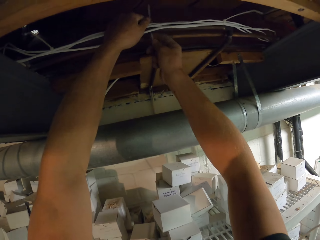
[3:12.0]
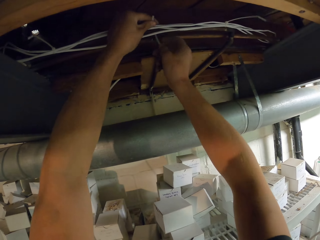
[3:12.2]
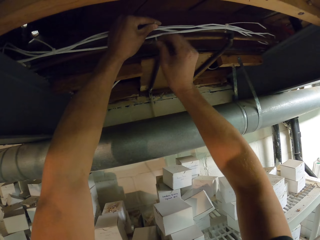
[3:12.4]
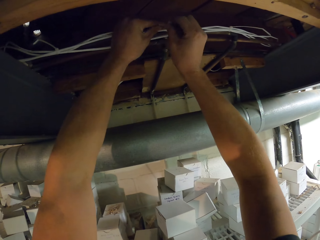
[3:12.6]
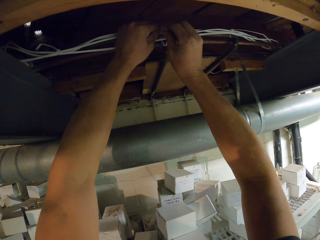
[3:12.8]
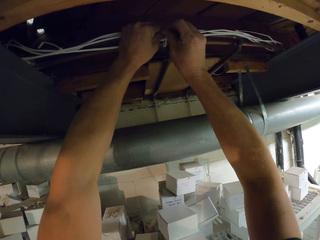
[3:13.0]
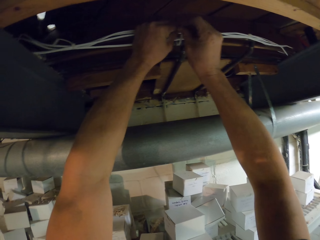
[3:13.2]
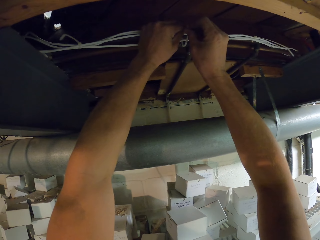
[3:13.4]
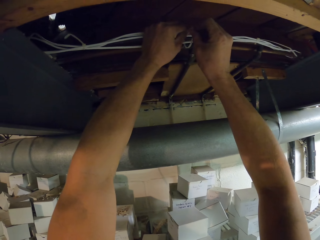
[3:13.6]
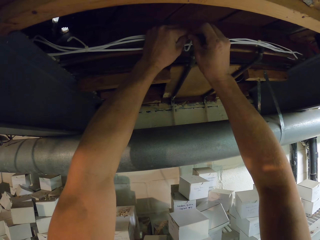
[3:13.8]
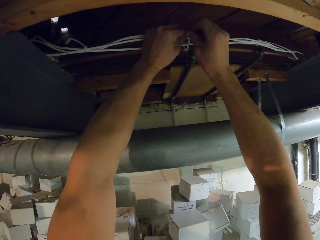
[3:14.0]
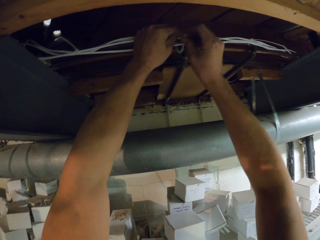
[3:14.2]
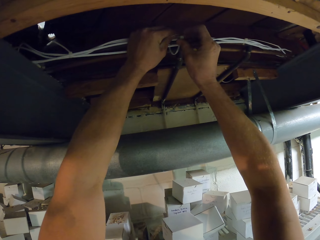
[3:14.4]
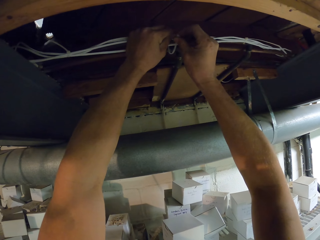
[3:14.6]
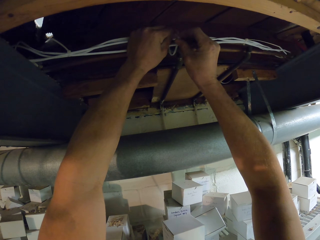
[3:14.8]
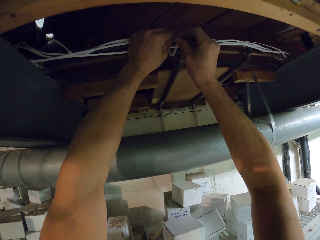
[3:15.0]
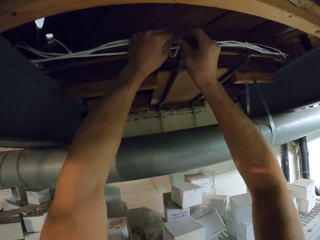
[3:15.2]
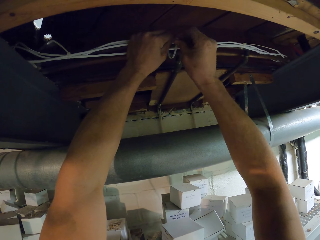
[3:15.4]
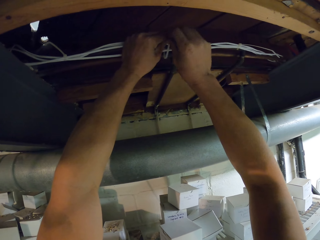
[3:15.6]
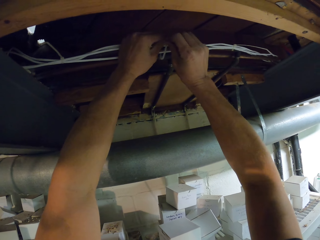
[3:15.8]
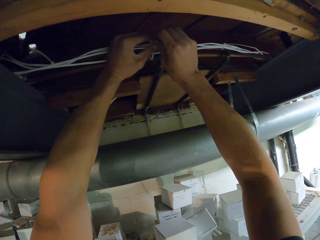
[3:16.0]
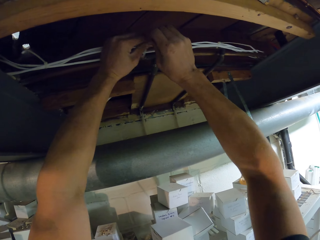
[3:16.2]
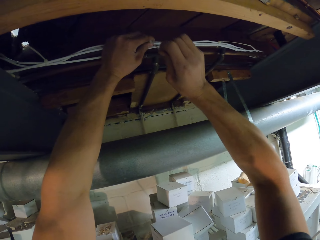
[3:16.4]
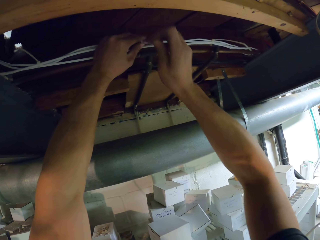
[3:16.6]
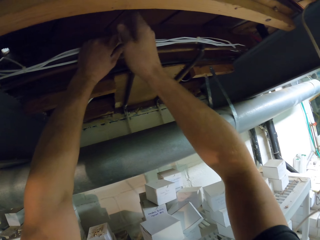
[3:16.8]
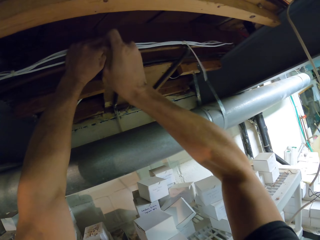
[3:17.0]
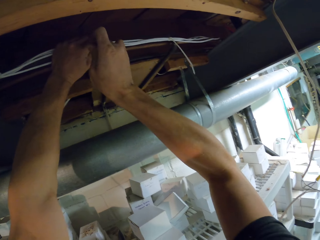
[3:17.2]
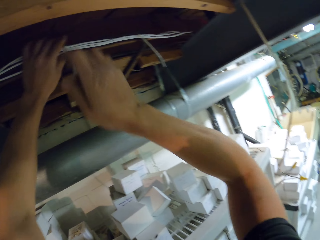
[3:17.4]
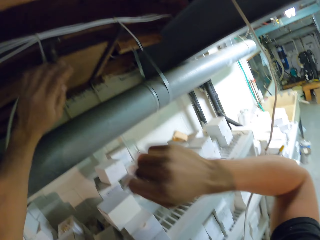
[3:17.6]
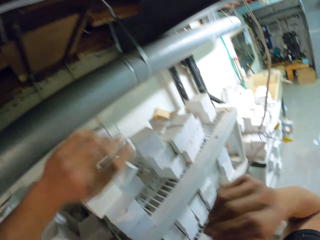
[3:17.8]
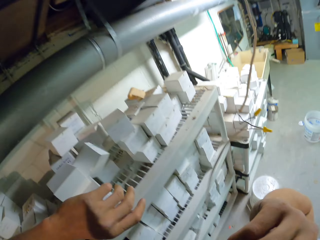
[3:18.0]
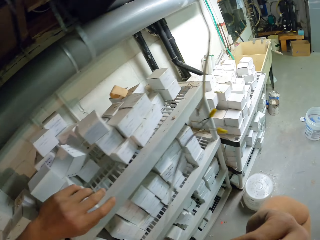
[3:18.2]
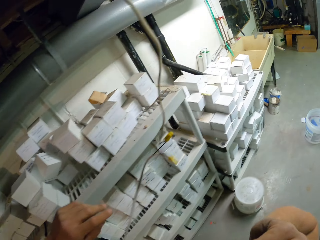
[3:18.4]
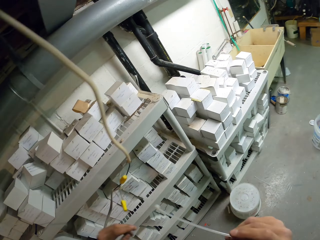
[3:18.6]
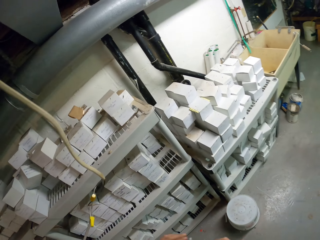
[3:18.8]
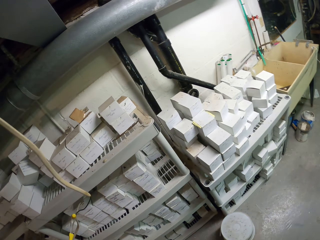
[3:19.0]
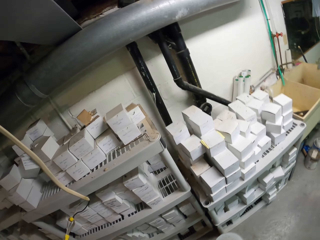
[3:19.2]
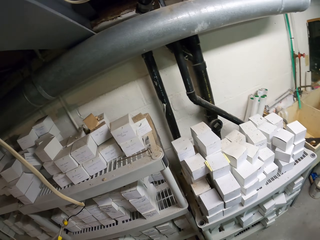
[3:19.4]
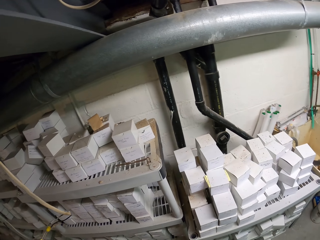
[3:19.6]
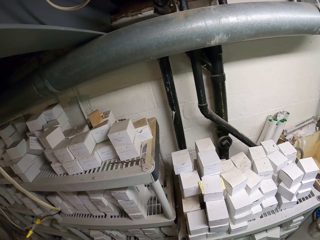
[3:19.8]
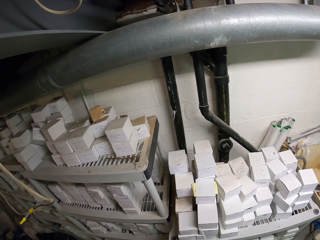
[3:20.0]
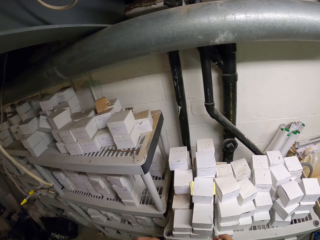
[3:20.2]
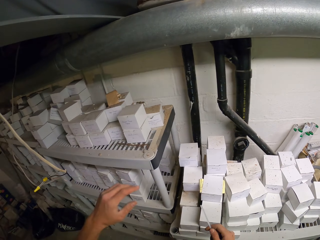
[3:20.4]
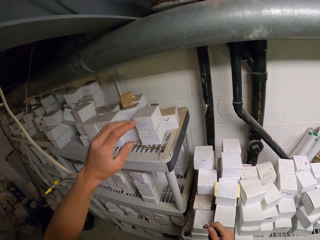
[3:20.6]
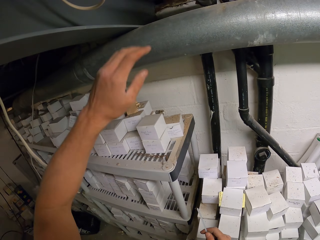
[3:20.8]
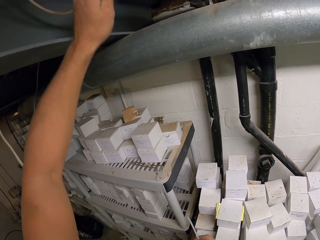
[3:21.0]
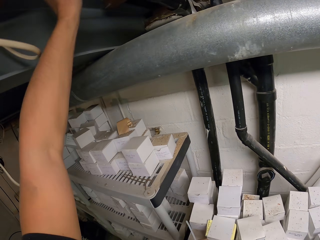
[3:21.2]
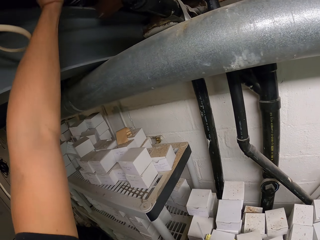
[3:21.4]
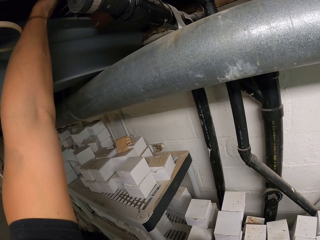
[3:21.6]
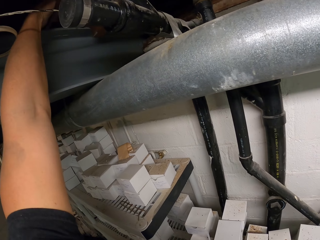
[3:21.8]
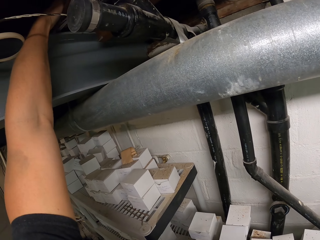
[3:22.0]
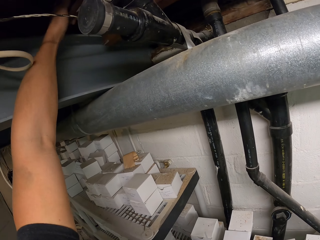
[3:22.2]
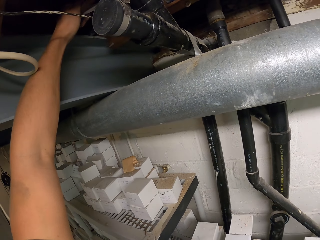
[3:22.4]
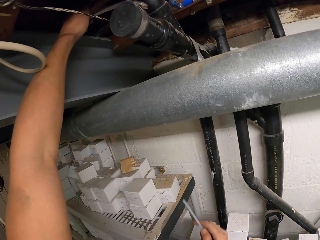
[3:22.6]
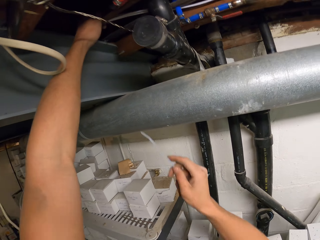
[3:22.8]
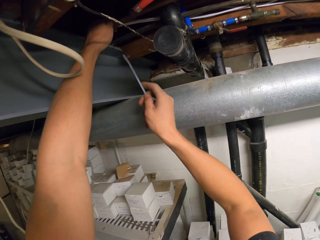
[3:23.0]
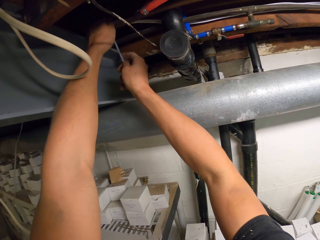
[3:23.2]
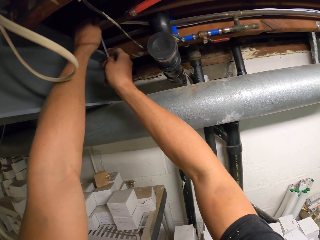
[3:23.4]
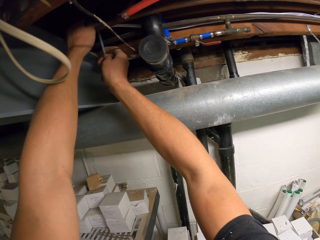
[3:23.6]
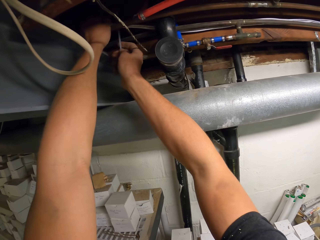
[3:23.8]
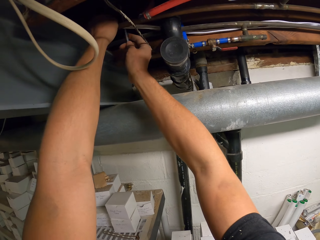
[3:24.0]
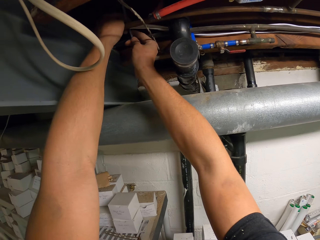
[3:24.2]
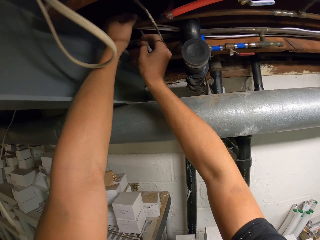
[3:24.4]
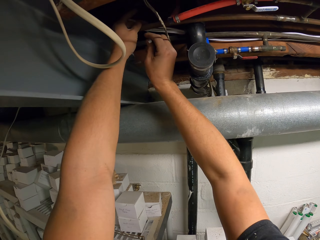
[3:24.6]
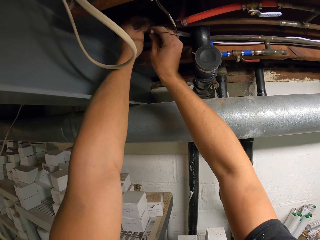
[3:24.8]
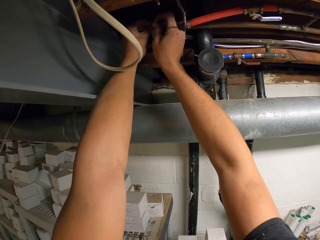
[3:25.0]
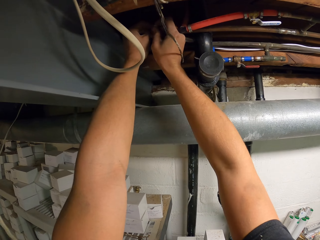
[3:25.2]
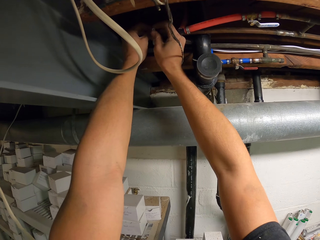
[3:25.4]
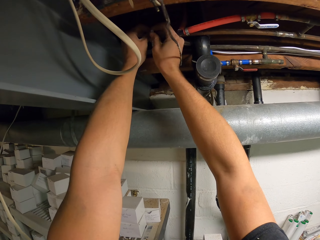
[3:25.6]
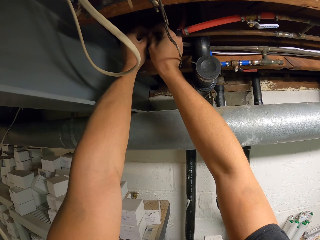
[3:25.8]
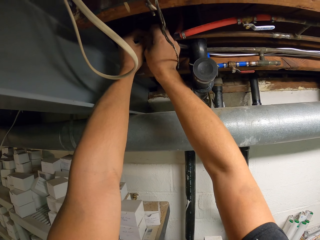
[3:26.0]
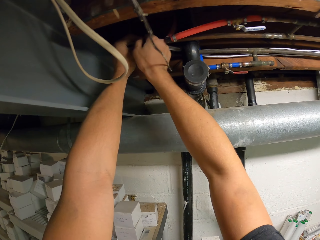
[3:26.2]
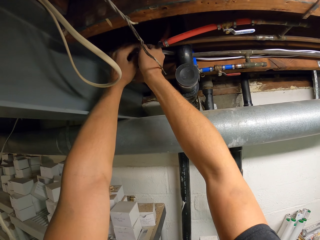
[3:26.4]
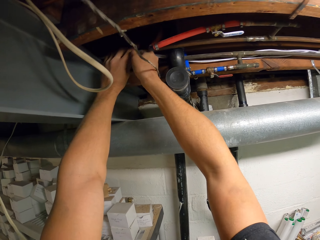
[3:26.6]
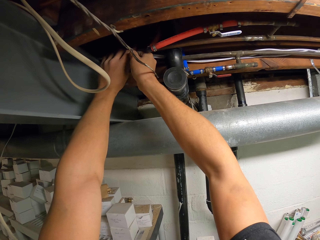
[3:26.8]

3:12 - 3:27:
The camera wearer ties cables with a cable tie. They take a cable tie. They look round. They hold the cables. They tie the cables with the cable tie.

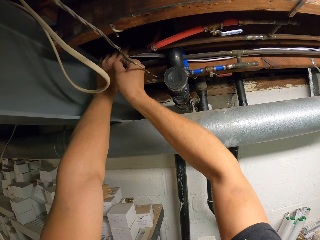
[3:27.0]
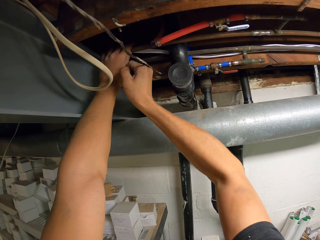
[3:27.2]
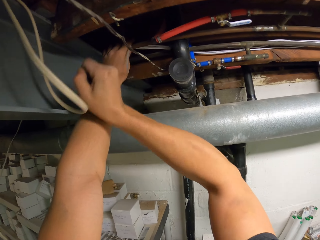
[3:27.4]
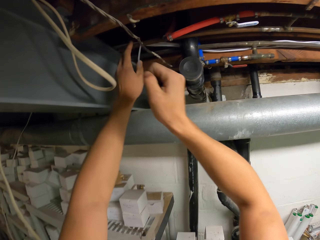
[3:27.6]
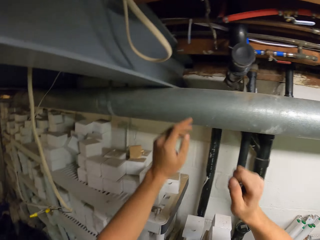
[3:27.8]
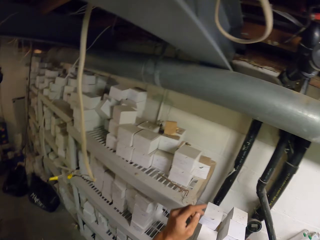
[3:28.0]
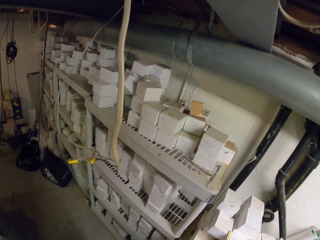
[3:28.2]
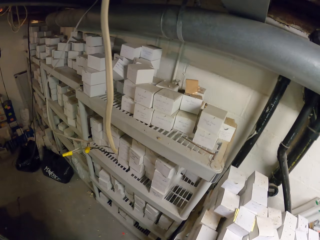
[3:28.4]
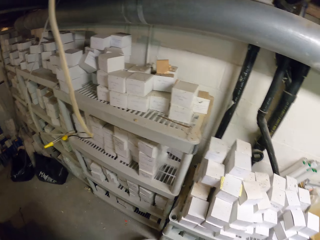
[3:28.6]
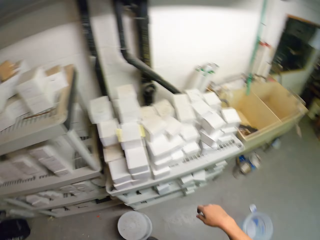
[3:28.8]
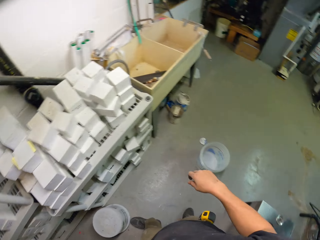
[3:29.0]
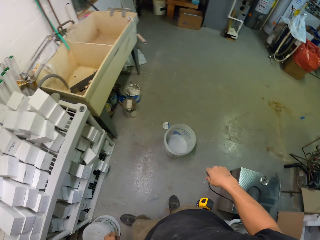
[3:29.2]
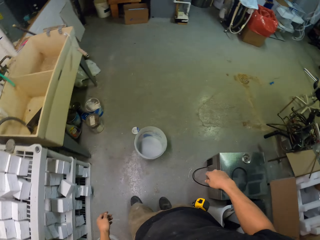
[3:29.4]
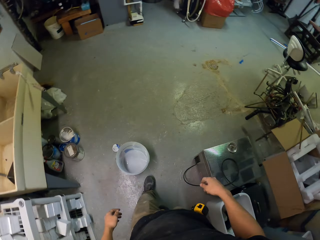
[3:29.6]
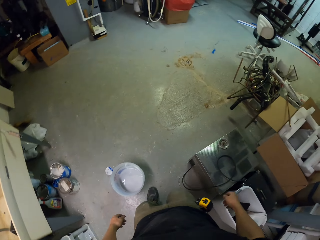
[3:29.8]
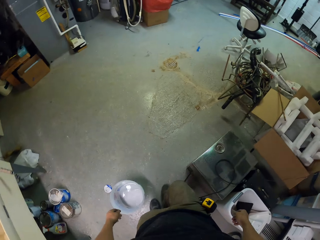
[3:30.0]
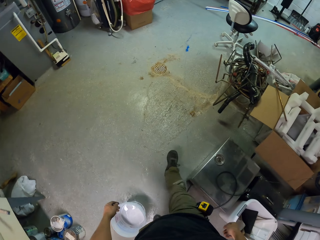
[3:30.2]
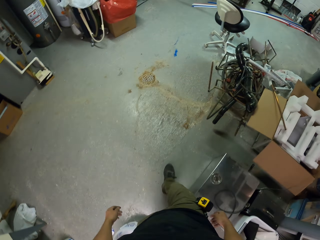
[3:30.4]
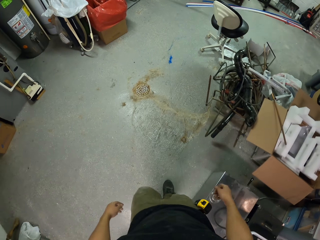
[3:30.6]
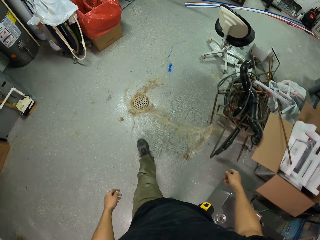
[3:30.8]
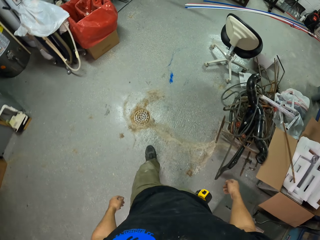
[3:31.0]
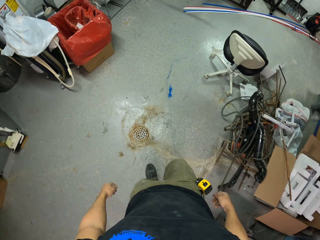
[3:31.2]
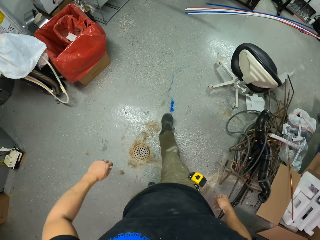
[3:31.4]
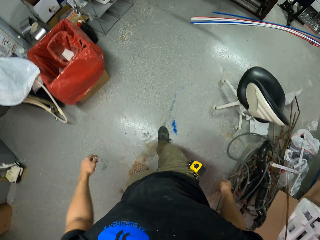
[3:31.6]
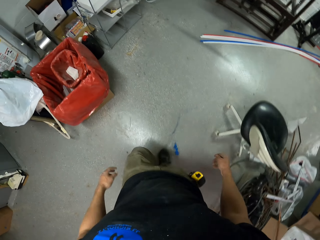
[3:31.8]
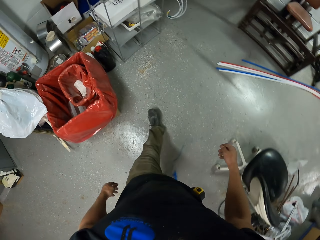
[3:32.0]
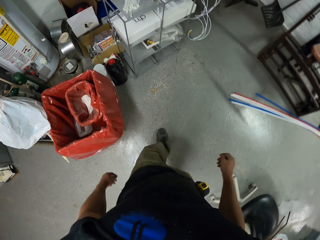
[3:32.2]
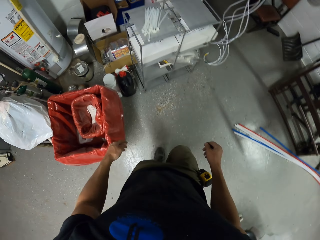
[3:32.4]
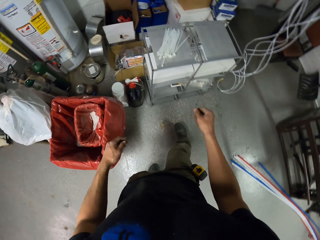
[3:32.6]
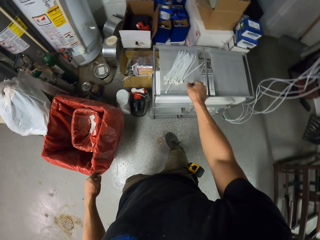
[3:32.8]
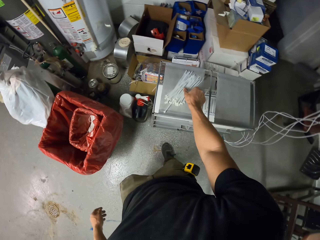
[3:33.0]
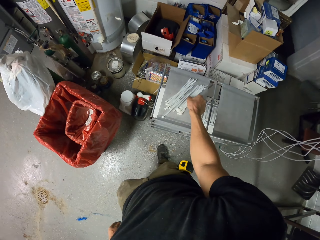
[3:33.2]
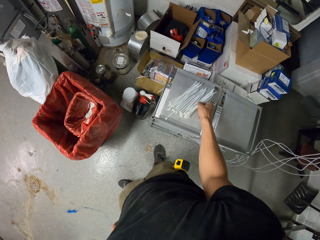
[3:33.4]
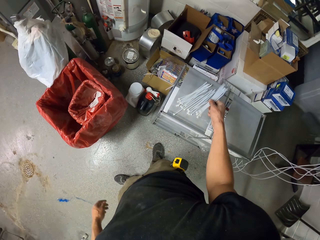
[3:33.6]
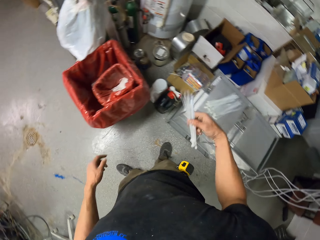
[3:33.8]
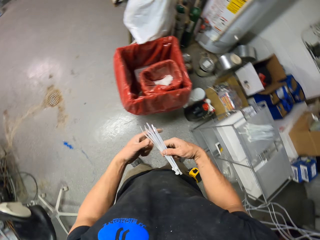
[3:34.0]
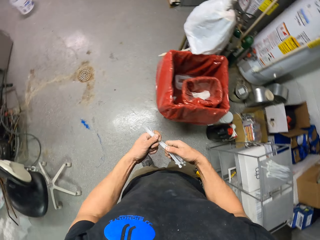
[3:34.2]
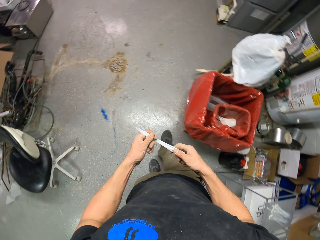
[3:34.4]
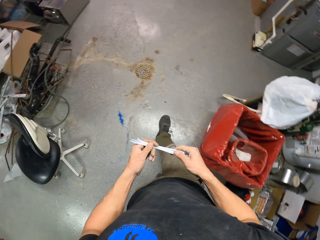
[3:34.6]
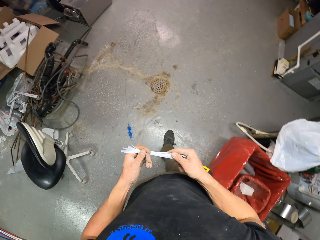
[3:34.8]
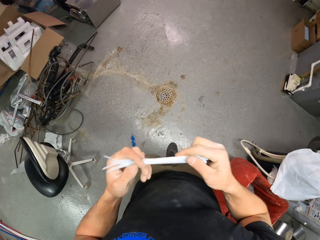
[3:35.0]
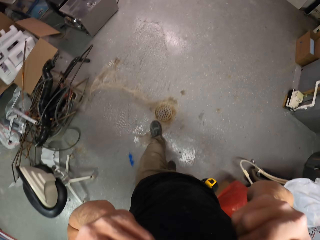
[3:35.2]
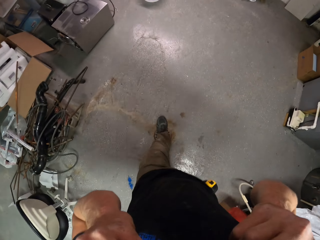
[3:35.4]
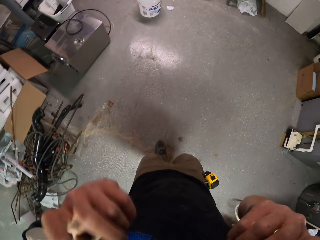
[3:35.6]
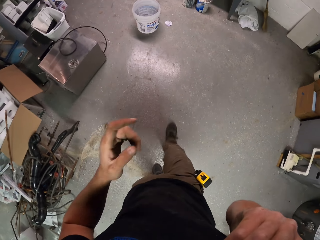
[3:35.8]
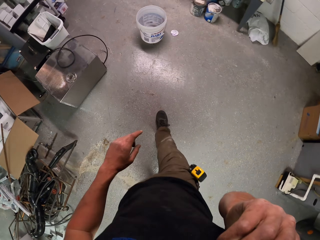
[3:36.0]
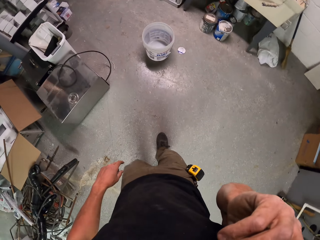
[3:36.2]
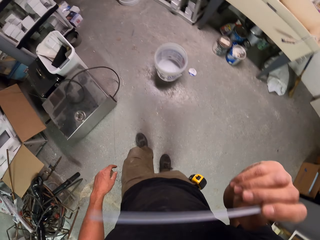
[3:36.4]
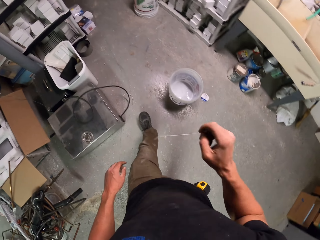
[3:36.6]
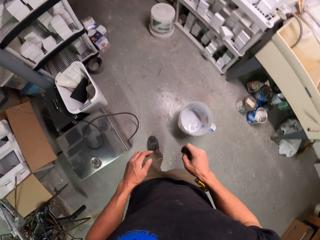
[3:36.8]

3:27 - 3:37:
The camera wearer walks in the room. He picks up the cable ties. He holds the cable ties. He walks in the room. He holds the cable ties with his mouth.
